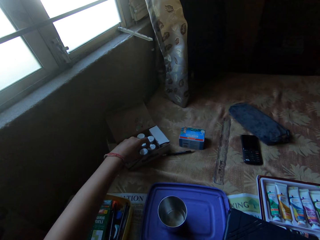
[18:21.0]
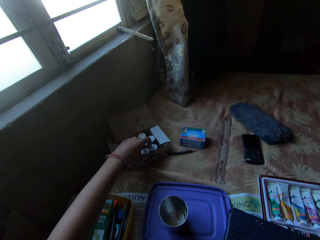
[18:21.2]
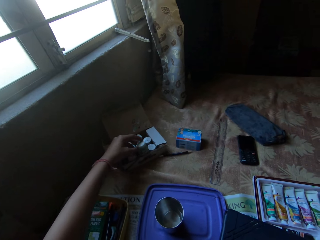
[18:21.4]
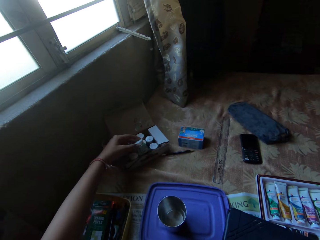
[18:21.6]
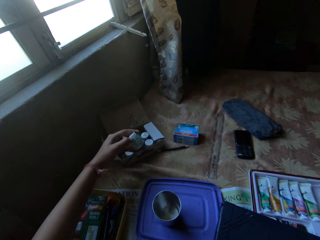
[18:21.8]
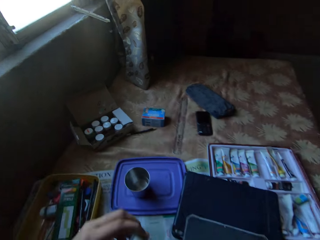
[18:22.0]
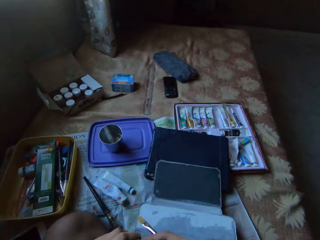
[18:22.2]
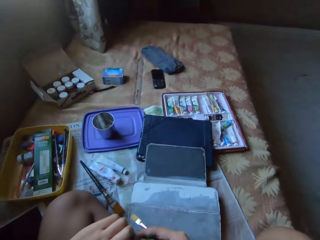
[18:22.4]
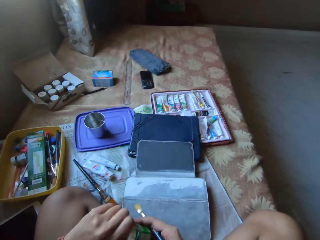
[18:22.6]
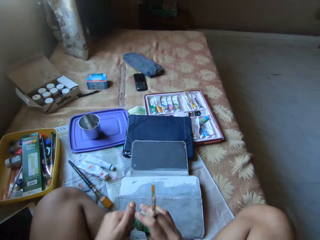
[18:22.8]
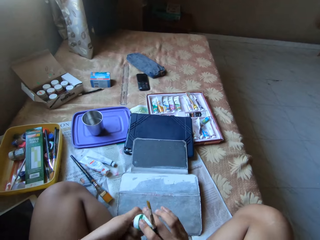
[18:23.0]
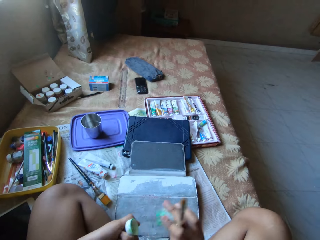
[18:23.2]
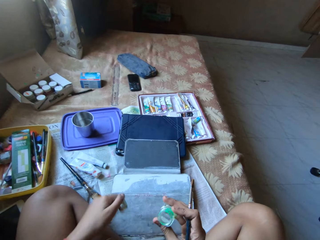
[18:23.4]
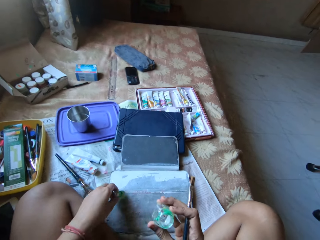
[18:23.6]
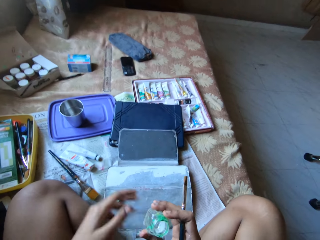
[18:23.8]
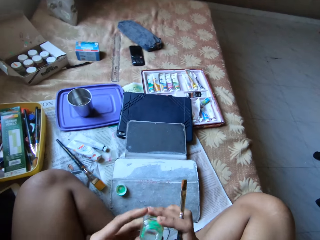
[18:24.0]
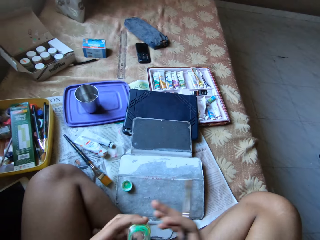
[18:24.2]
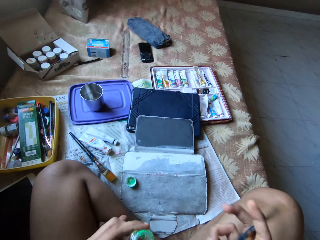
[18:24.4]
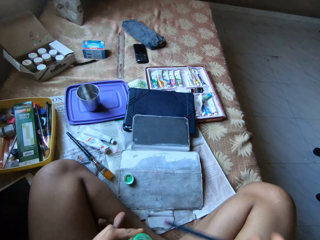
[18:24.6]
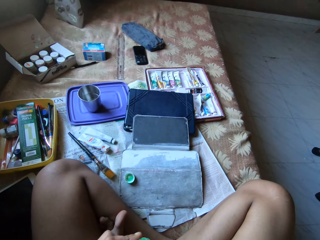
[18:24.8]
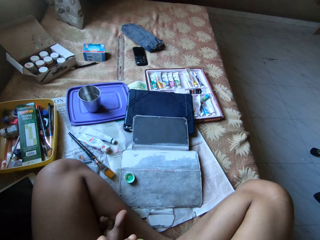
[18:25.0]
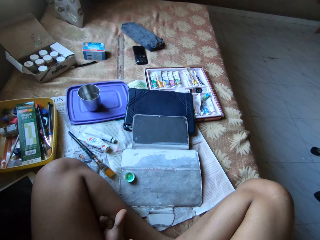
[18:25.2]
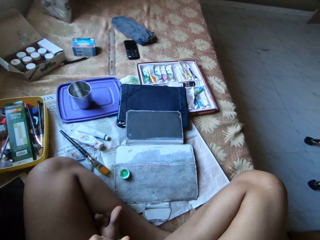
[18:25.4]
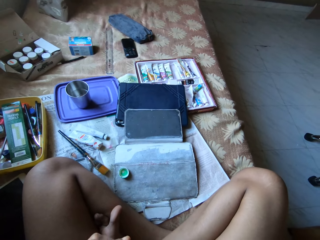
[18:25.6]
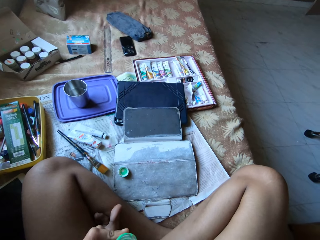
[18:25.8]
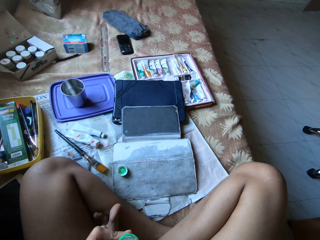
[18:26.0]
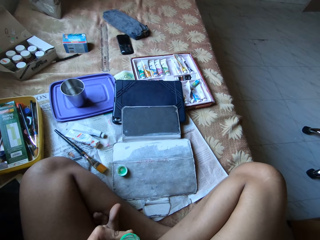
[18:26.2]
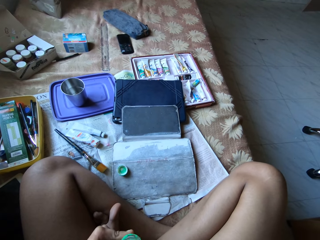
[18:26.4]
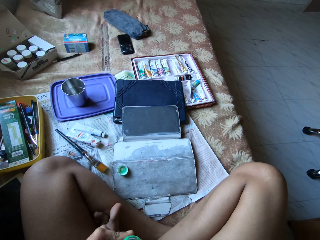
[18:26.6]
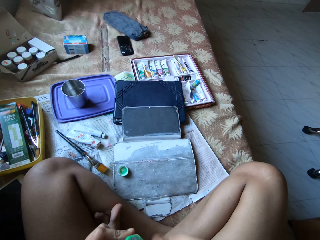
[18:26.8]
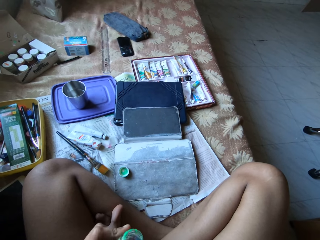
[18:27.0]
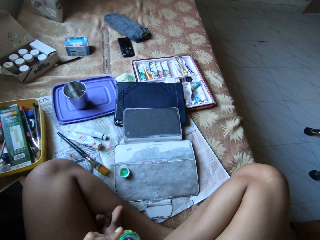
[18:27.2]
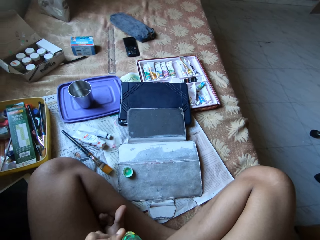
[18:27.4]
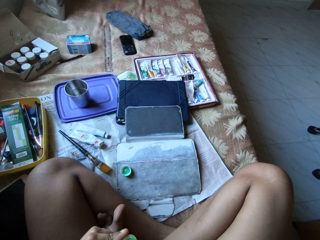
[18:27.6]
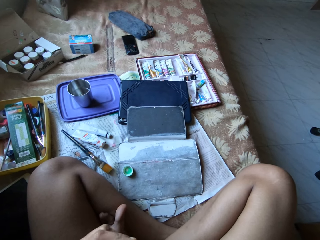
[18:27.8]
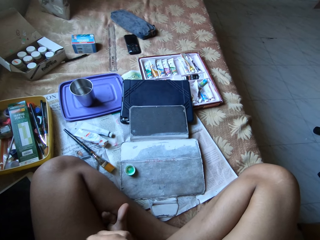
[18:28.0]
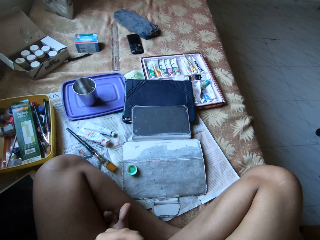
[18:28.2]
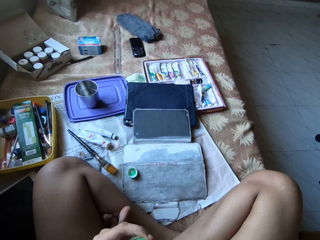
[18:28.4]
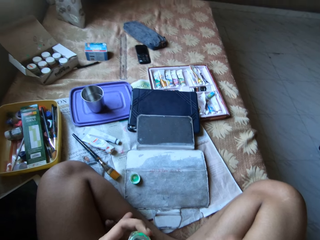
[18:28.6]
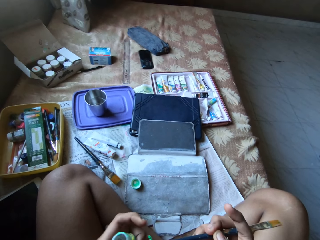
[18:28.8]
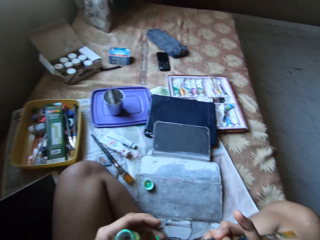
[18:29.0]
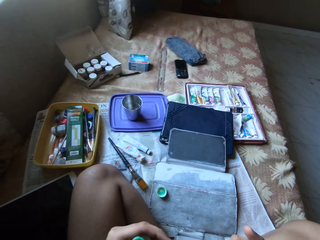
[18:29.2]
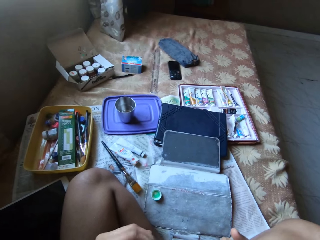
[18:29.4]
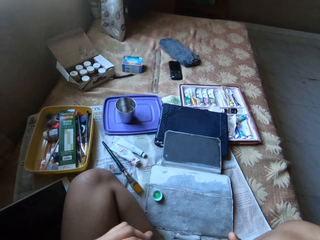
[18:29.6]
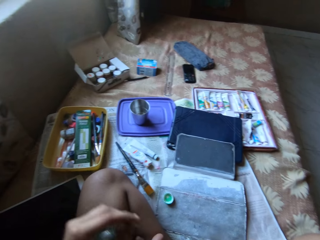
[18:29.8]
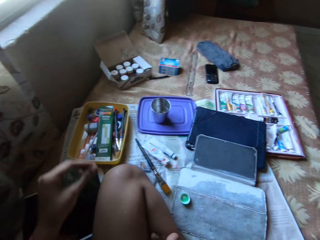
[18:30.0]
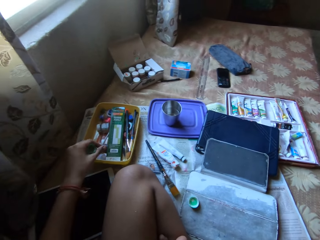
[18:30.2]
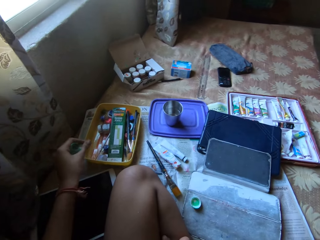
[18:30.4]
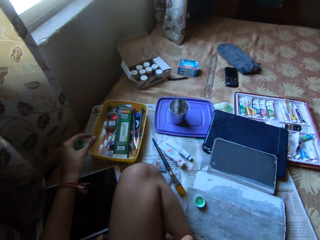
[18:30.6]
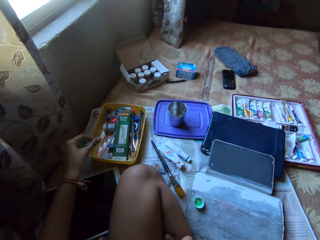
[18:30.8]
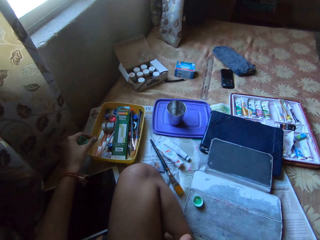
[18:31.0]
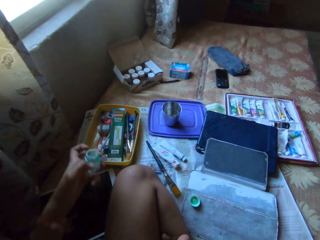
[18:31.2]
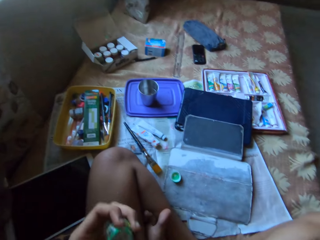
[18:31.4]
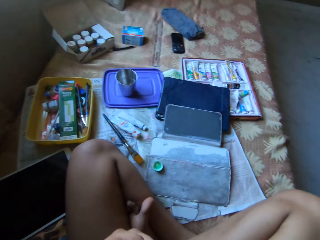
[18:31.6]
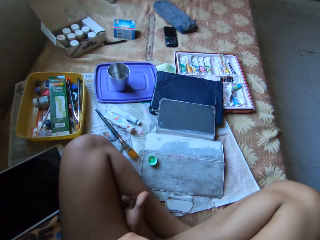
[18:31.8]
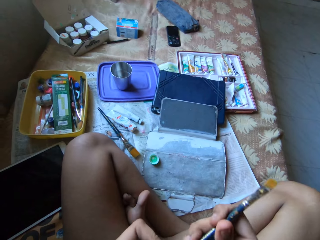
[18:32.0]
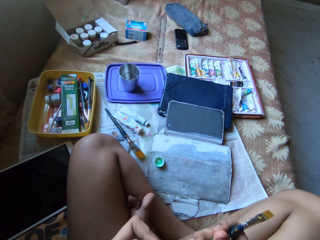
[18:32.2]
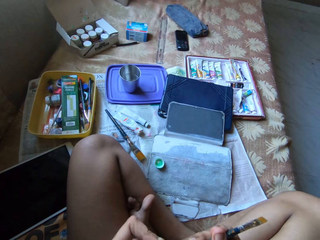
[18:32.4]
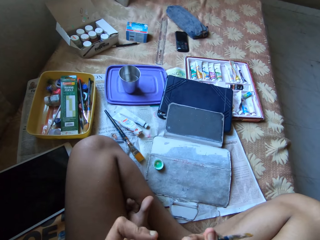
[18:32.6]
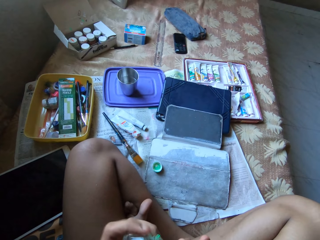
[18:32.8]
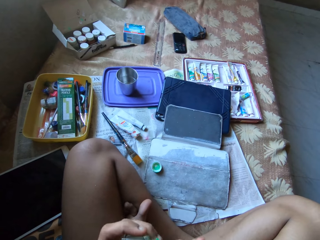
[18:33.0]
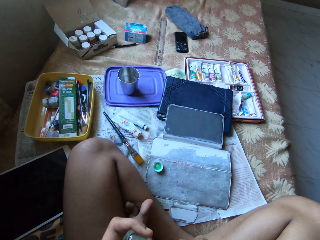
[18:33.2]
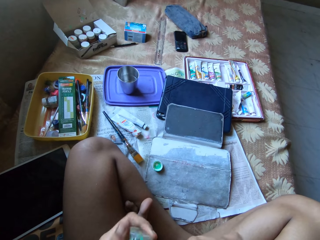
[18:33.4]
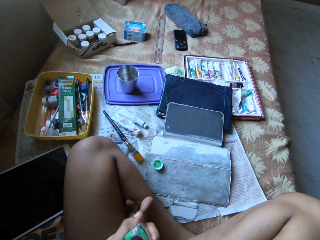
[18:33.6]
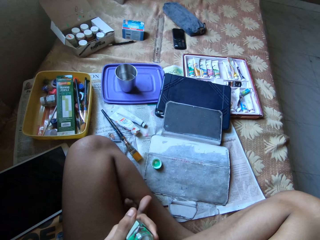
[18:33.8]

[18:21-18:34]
The camera wearer drops the can of watercolour in the white box with her left hand. She takes a can of watercolour from the white box with her left hand. She passes the can of watercolour to her right hand with her left hand. She opens the lid of the can of watercolour in her right hand with her left hand. She drops the lid on a tablet case on the bed with her left hand. She passes the can of watercolour to her left hand with her right hand. She dips the blue paintbrush inside the can of watercolour in her left hand with her right hand. She removes the blue paintbrush from the can of watercolour in her left hand with her right hand. She removes some stiff watercolour from the blue paintbrush in her right hand with her left hand. She drops the stiff watercolour on the yellow tray with her left hand. She scrapes the can of watercolour in her left hand with the blue paintbrush in her right hand.

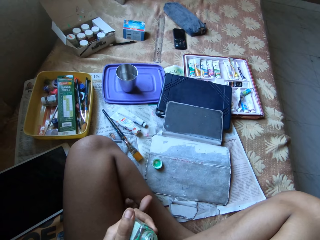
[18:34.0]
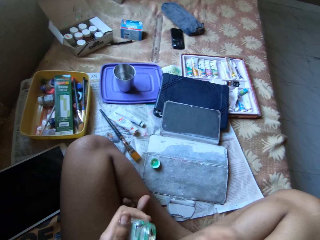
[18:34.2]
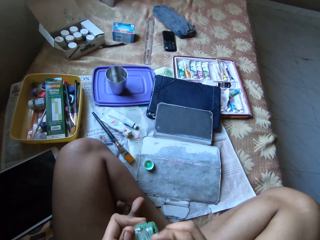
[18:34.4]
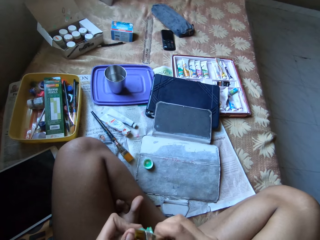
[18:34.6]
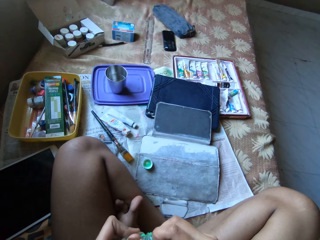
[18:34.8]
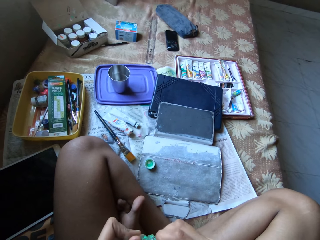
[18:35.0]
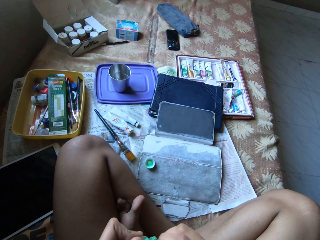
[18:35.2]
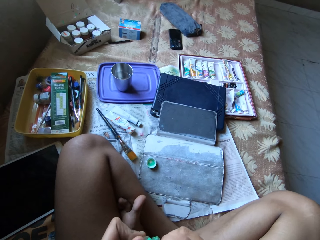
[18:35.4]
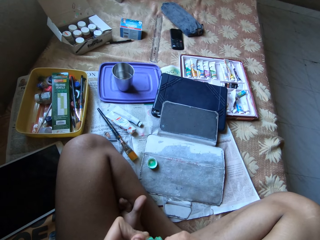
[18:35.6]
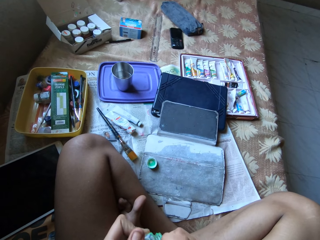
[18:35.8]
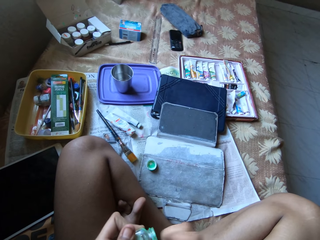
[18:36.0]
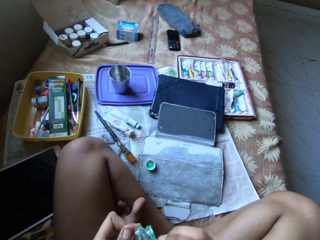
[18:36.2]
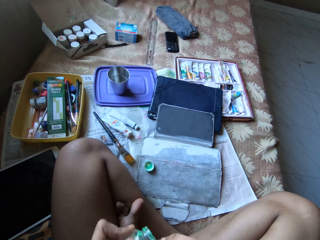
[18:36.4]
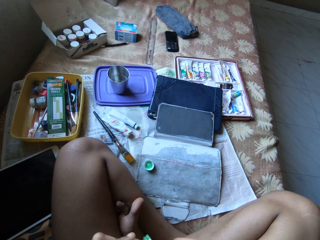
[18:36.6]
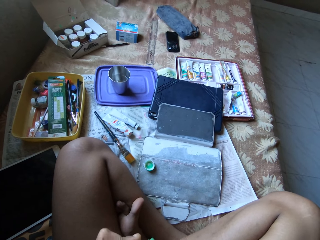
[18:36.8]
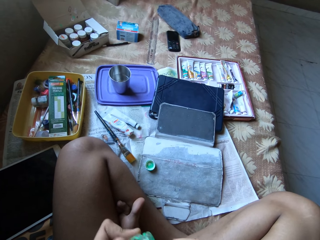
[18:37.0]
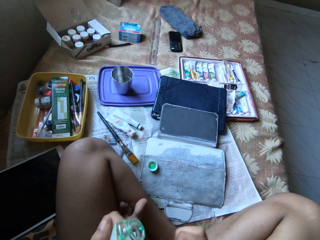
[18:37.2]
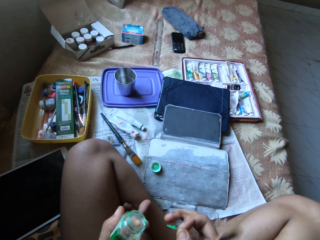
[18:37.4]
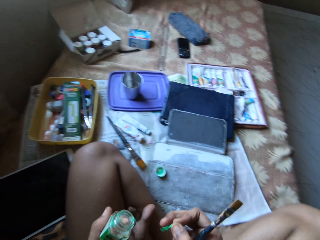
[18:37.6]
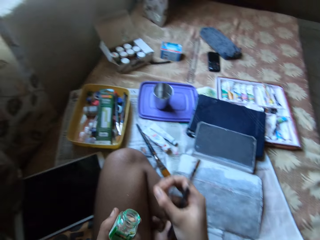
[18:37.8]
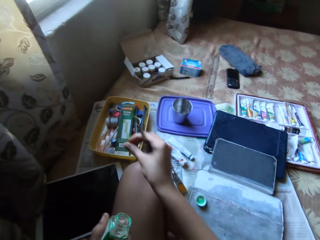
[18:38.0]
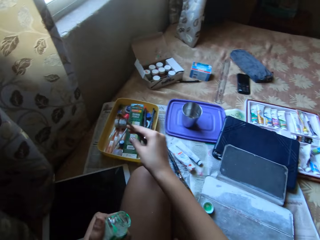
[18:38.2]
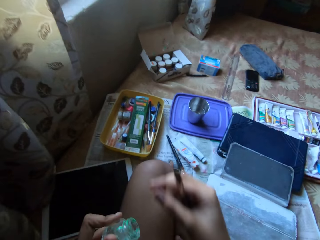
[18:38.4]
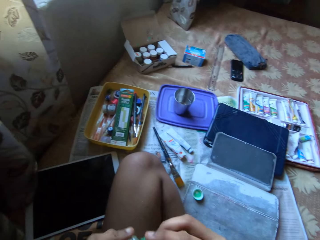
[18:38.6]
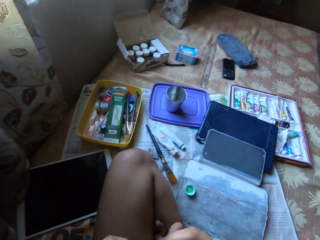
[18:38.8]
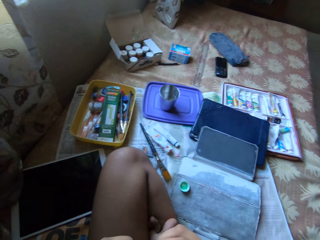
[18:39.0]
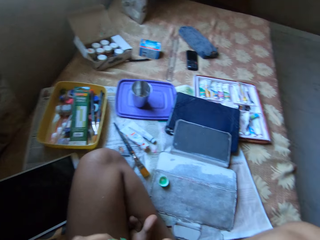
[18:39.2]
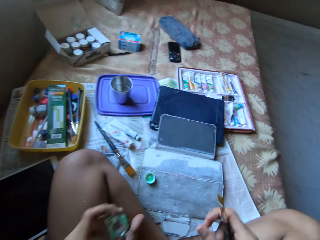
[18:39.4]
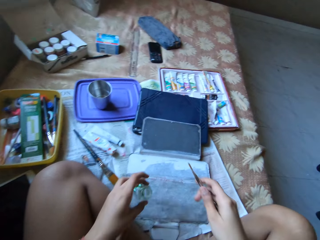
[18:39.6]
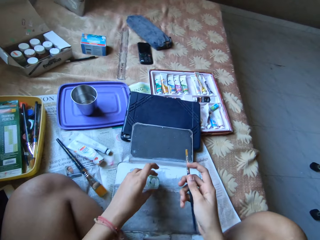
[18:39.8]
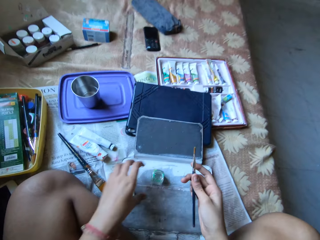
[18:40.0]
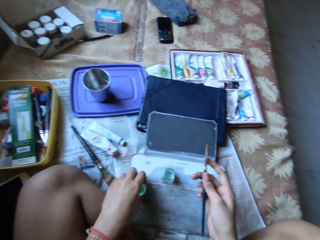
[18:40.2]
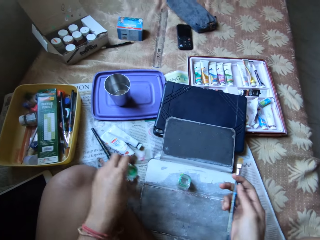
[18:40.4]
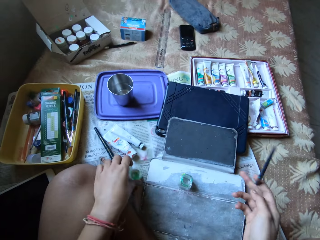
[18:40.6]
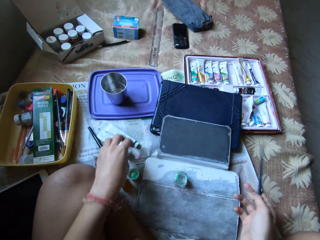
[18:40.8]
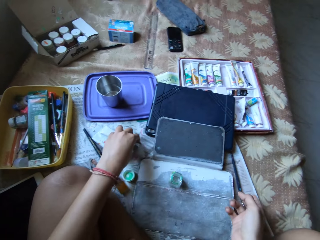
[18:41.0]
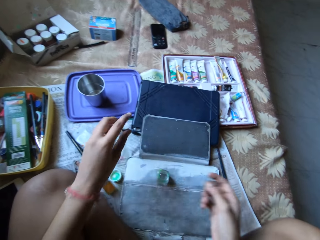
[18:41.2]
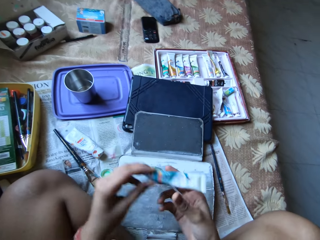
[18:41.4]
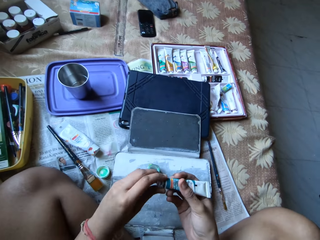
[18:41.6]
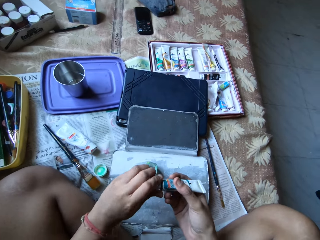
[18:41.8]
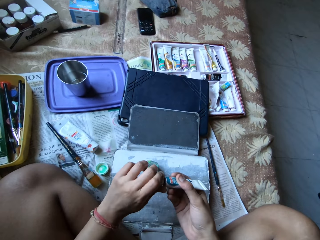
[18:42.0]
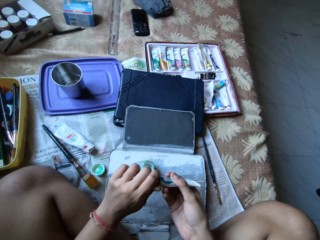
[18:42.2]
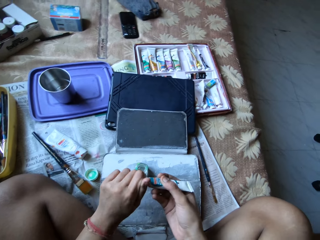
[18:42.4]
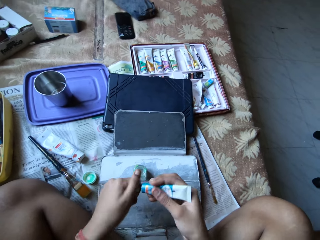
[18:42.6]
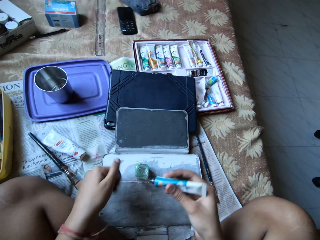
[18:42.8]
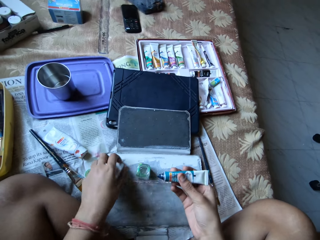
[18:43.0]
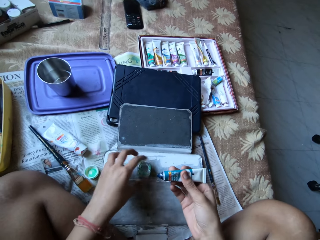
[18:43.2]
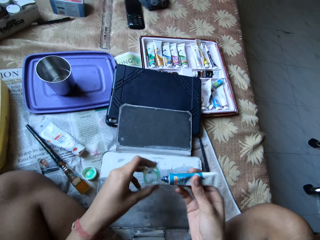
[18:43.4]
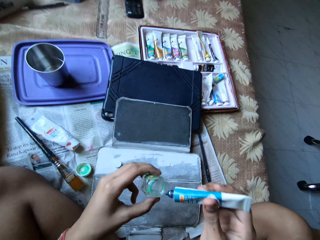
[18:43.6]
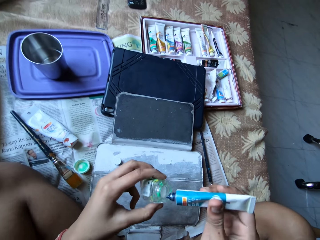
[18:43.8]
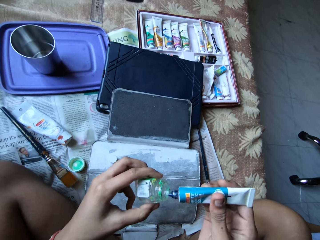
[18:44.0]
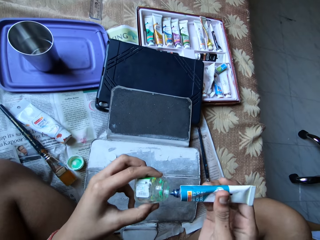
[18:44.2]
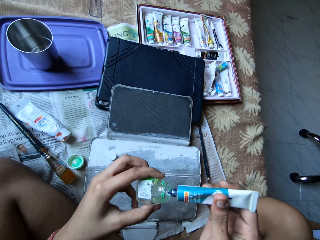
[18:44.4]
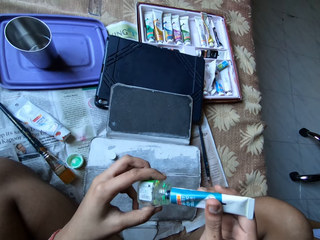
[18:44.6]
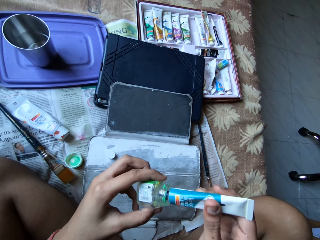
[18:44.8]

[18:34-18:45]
The camera wearer removes some stiff watercolour from the can in her left hand with her right hand. She holds the lid with her left hand. She drops the stiff watercolour on the yellow tray with her right hand. She drops the can of watercolour on the tablet case with her left hand. She moves the lid of the watercolour can from the tablet case to the bed with her left hand. She drops the blue paintbrush on the bed with her right hand. She picks up a paint tube from the bed with her left hand. She passes the paint tube to her right hand with her left hand. She opens the lid of the paint tube in her right hand with her left hand. She drops the lid of the paint tube on the bed with her left hand. She picks up the can of watercolour from the bed with her left hand. She presses some paint into the can of watercolour in her left hand from the paint tube in her right hand.
